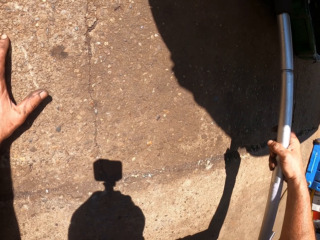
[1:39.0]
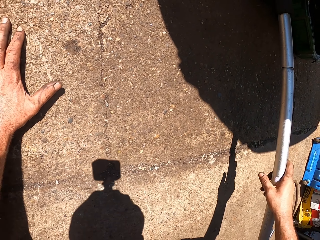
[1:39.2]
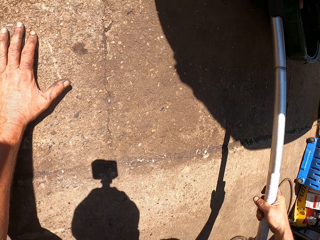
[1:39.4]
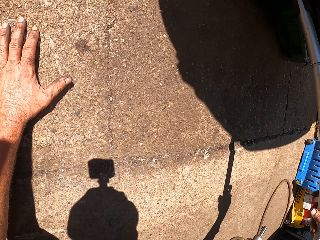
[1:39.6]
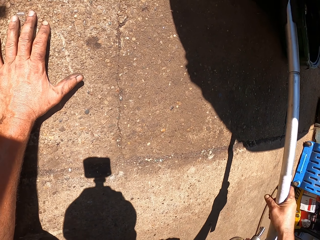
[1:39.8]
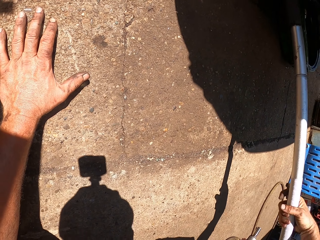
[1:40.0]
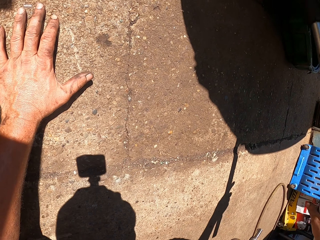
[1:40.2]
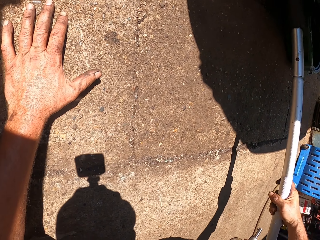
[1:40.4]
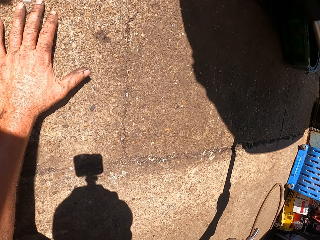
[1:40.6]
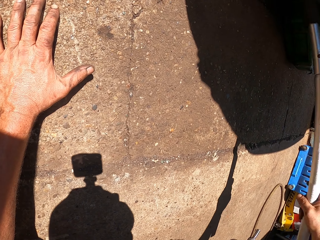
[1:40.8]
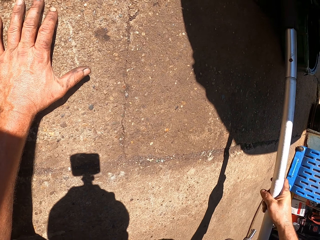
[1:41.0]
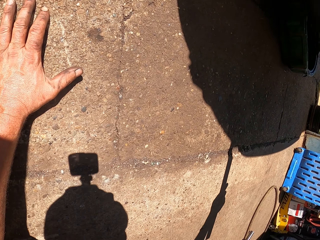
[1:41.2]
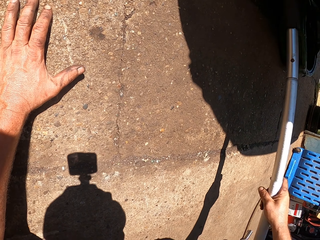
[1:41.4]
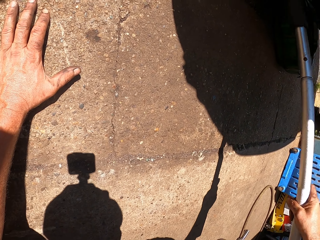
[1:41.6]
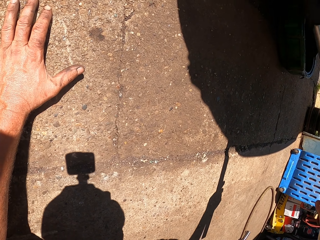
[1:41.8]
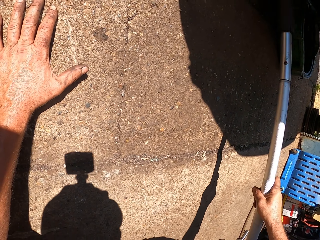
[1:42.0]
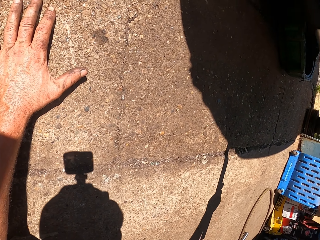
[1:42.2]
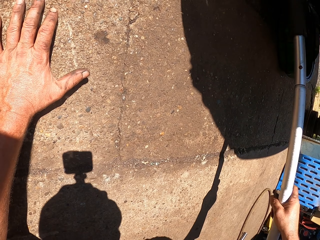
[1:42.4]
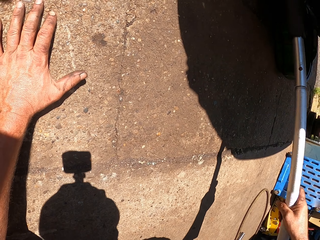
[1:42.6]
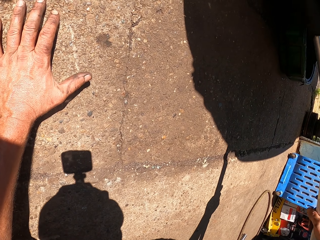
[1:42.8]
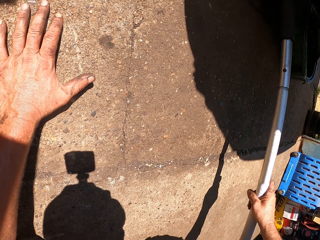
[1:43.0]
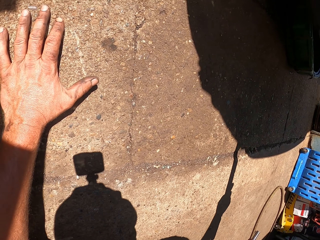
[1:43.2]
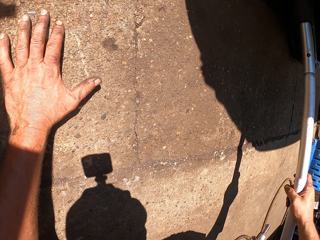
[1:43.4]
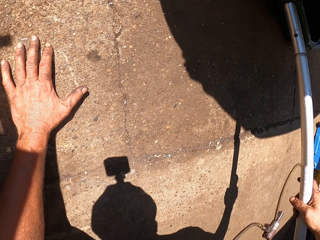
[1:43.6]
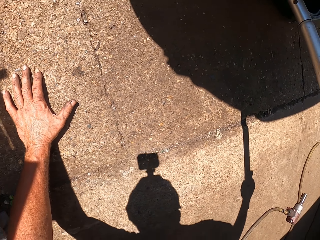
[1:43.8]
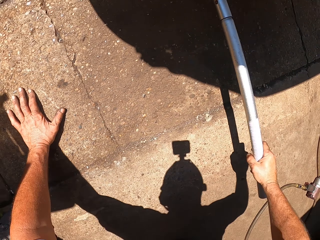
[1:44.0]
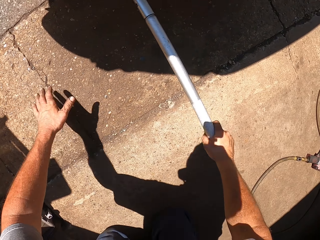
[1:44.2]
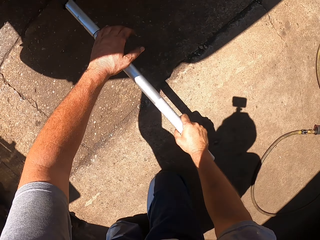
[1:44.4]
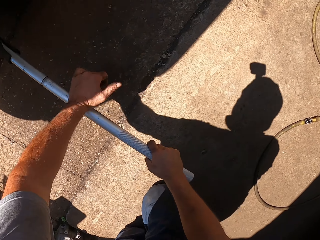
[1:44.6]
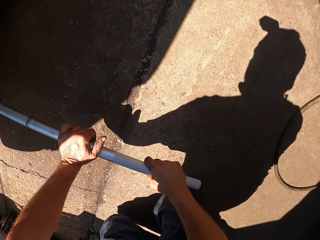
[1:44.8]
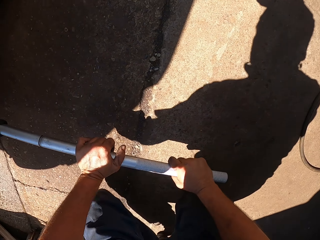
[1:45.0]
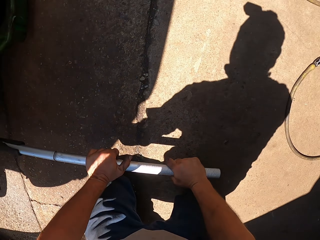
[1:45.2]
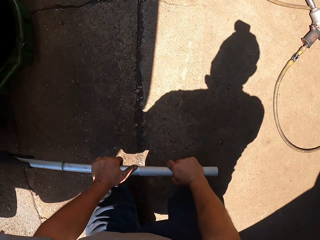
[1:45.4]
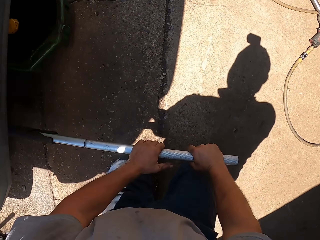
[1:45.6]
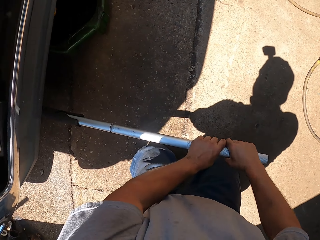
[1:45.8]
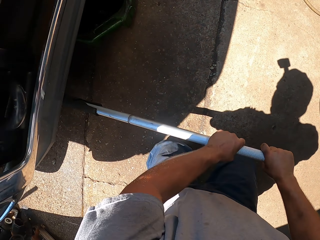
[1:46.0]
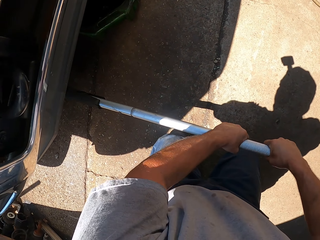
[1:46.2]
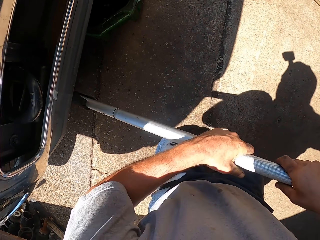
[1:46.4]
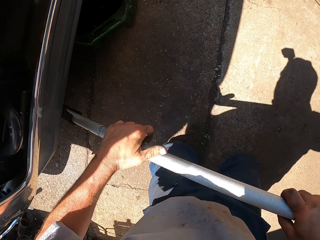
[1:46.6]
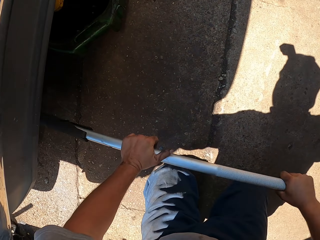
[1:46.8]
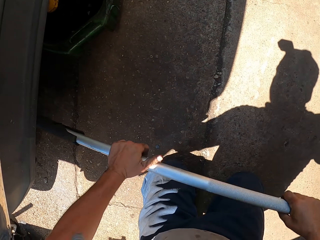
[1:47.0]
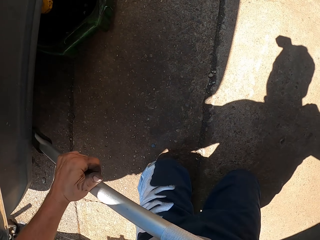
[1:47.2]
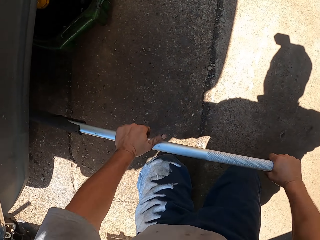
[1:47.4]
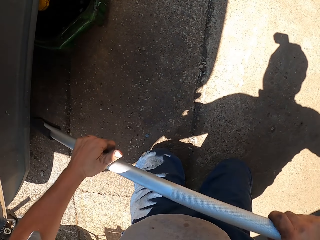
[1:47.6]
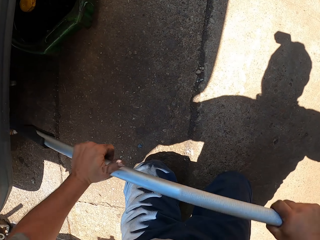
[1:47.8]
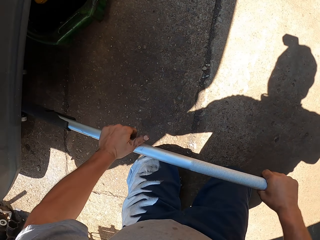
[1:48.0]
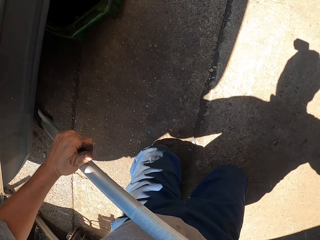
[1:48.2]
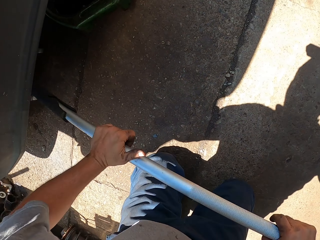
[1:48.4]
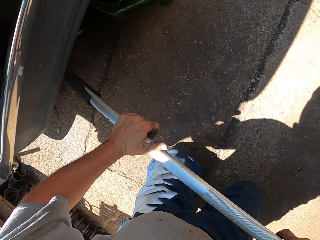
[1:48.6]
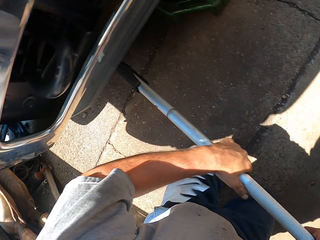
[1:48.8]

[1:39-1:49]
The camera wearer shakes the jack. He pumps the jack. He adjusts his position. He shakes the jack.

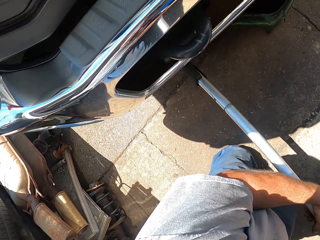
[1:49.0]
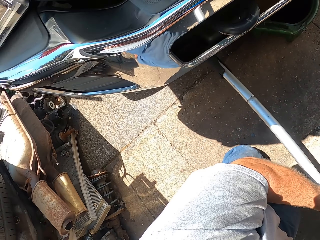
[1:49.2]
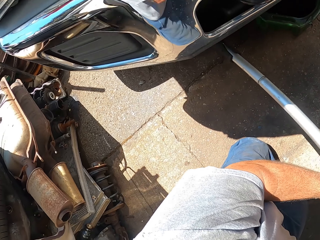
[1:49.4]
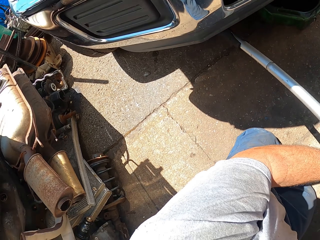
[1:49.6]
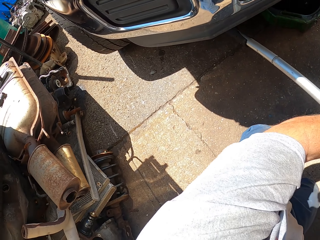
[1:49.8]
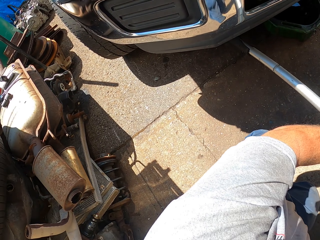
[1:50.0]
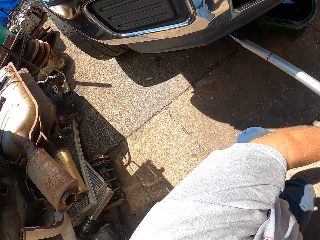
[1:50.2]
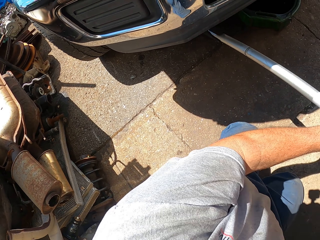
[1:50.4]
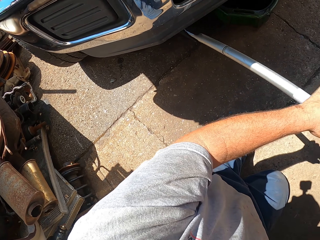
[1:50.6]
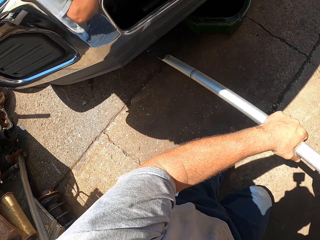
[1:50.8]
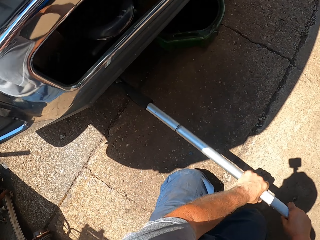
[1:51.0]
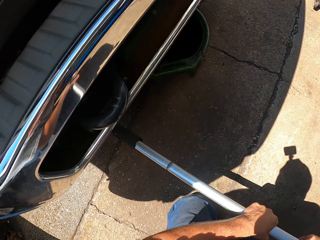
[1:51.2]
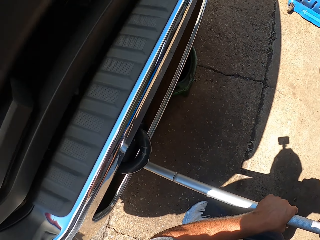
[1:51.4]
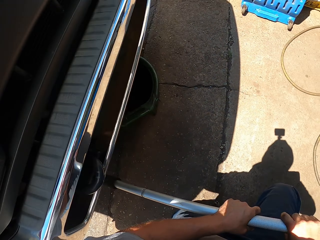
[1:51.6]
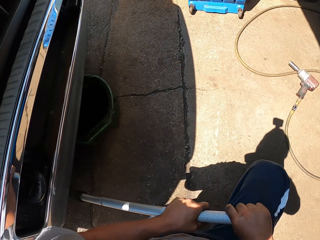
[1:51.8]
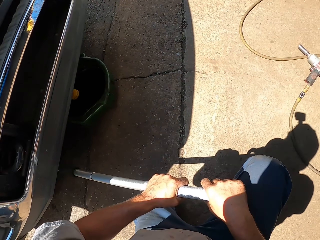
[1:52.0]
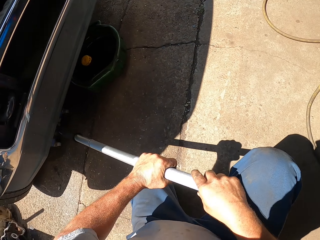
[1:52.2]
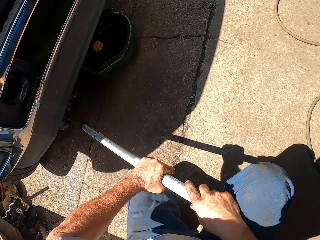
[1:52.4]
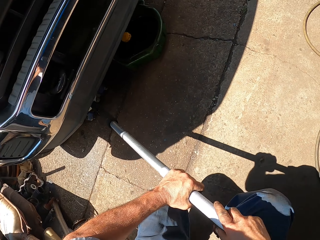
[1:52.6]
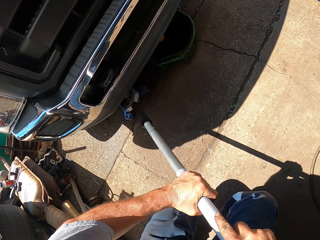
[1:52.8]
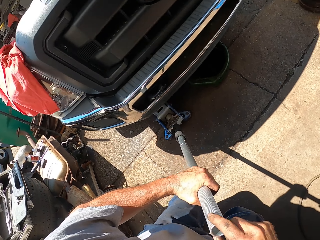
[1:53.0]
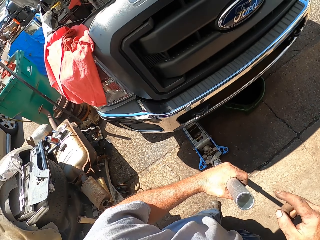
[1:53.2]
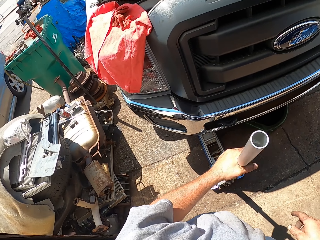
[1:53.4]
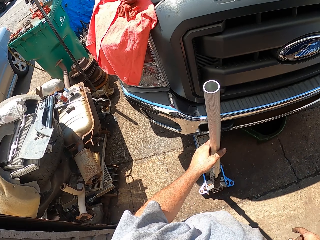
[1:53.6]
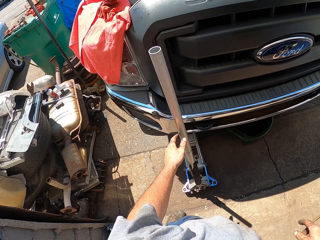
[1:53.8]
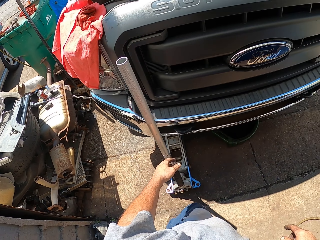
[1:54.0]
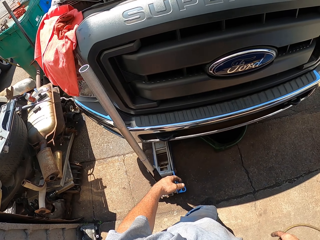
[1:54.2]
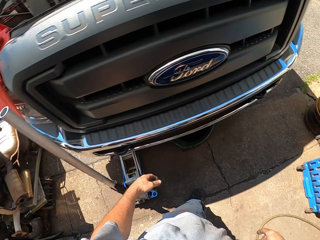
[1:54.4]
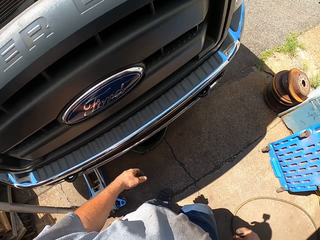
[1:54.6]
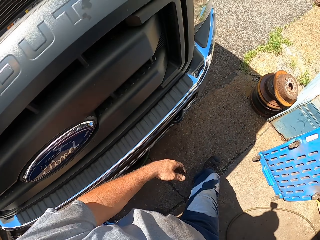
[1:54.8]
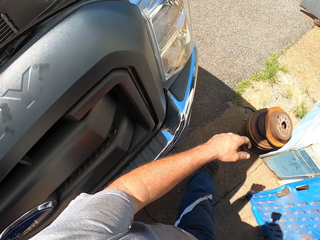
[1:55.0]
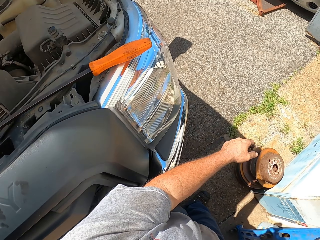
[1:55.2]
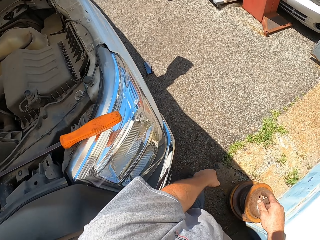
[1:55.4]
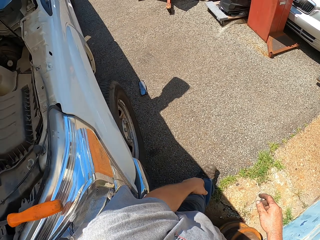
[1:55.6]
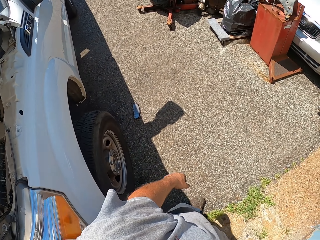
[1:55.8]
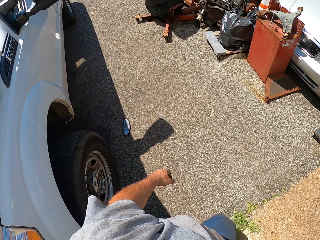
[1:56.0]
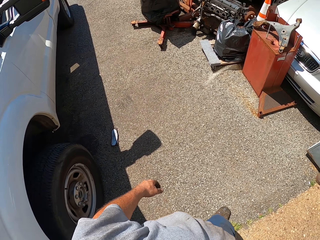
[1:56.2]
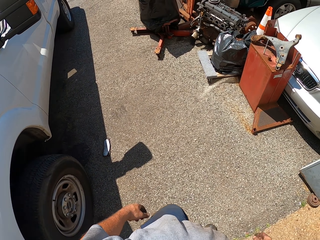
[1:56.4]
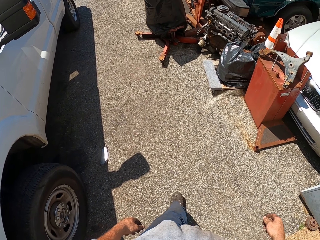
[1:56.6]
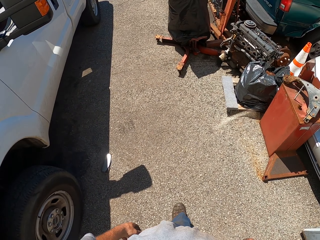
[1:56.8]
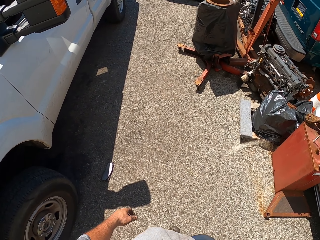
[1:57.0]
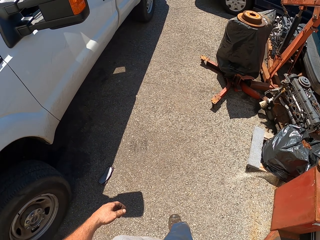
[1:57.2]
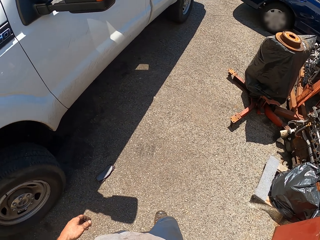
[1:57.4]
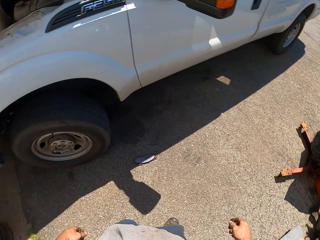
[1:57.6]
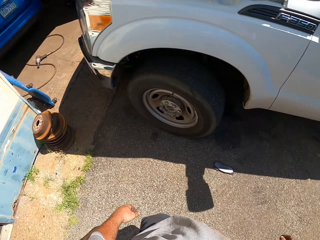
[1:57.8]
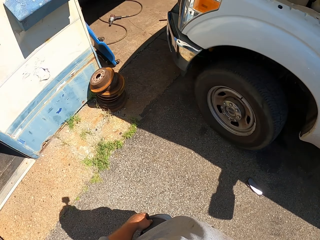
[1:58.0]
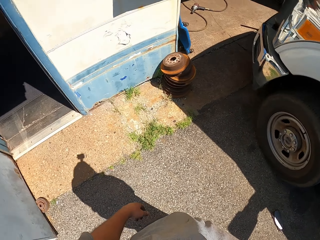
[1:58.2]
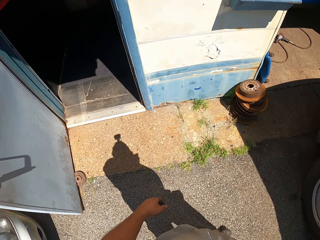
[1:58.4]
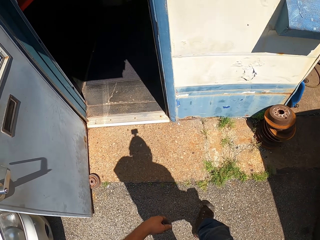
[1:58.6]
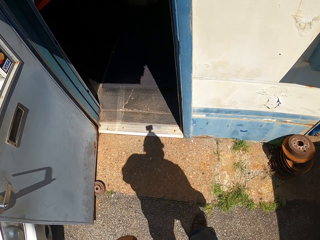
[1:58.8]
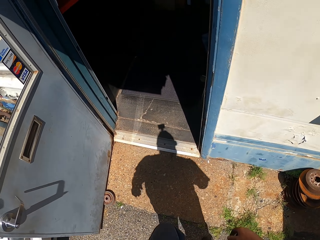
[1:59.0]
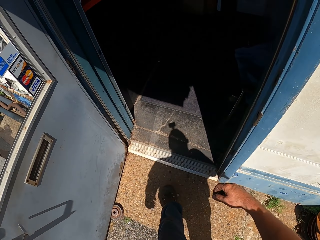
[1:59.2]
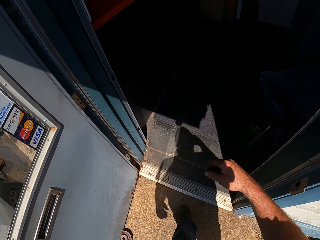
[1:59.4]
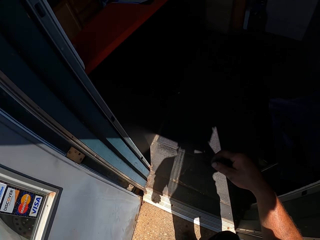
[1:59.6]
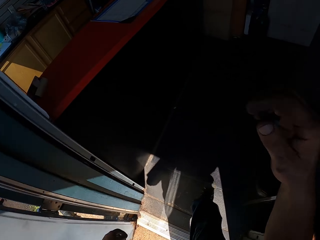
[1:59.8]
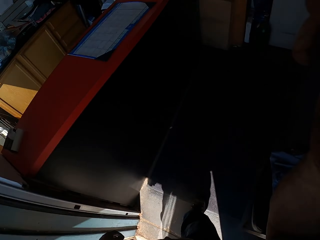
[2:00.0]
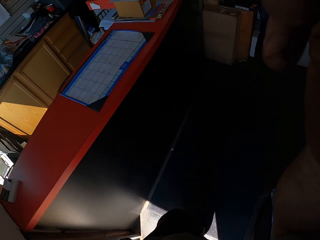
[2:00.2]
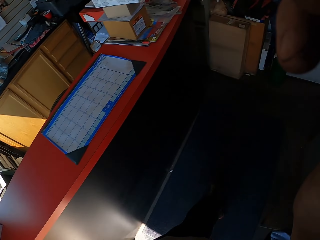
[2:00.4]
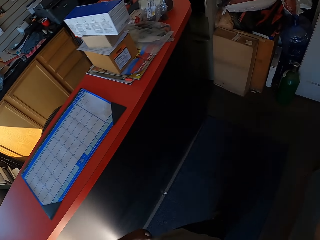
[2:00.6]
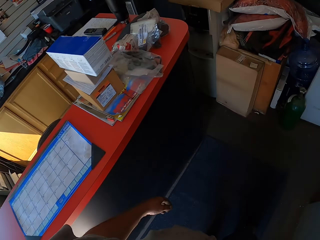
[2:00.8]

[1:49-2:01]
The camera wearer stands. They pull the jack. They fold the jack. They unhand the jack. They walk near the car. They walk towards the office. They enter the office. They fix the camera.
